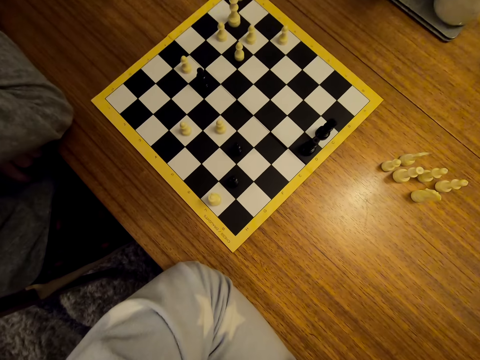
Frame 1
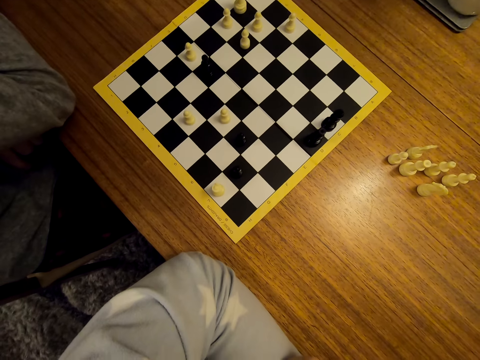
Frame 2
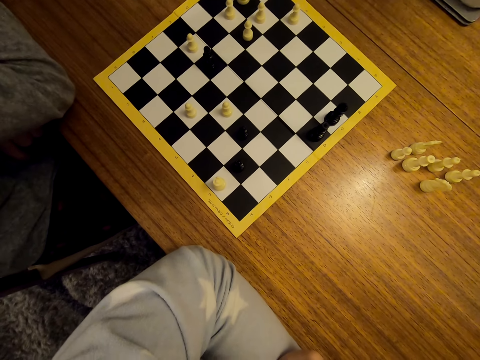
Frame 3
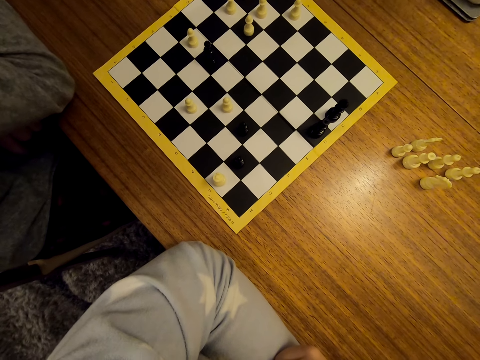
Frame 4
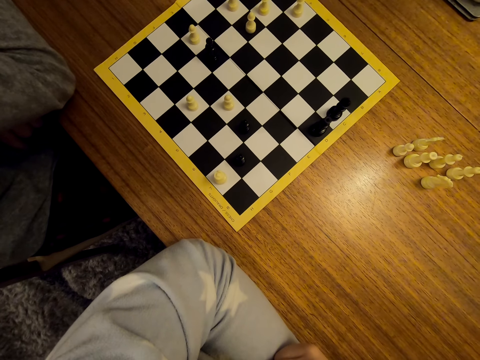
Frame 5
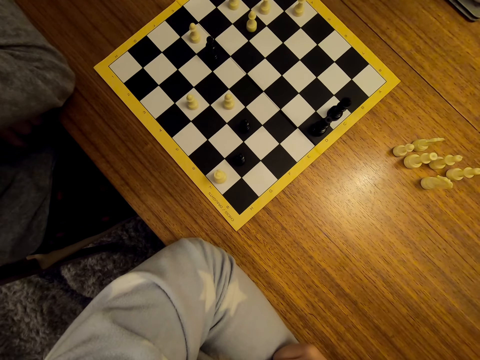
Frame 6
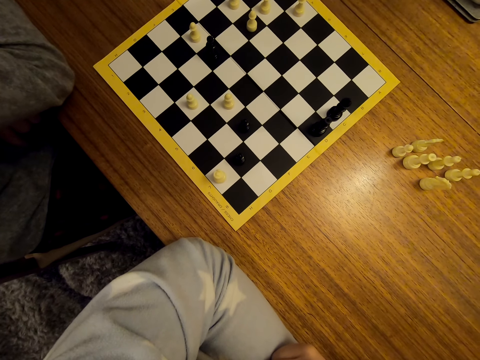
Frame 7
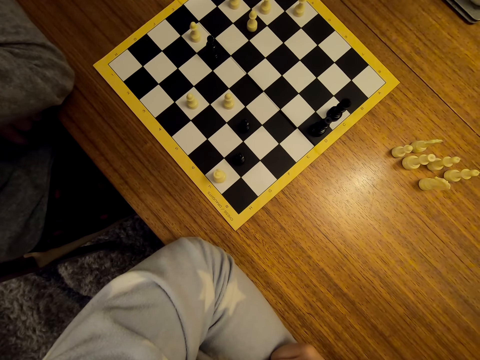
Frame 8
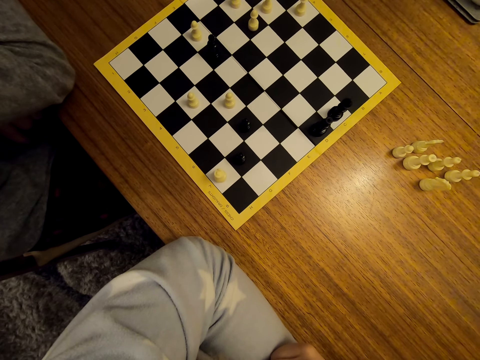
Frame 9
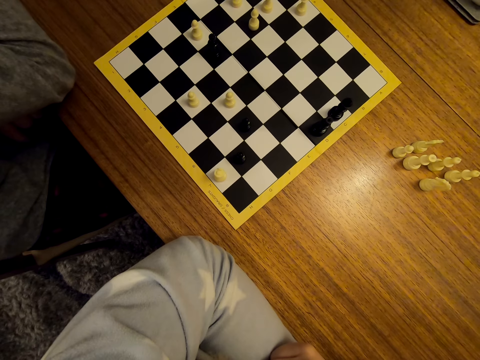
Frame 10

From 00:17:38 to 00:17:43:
The camera wearer stares at the chess.

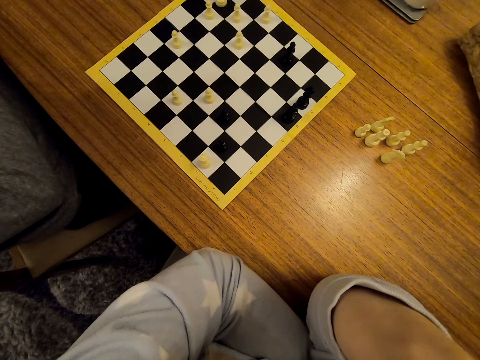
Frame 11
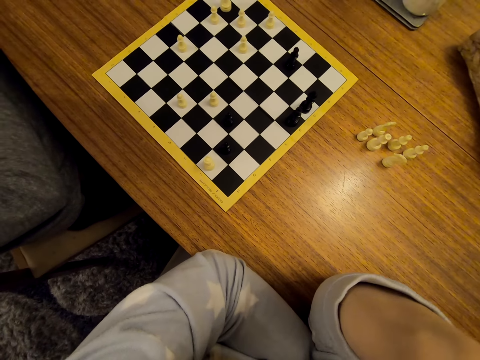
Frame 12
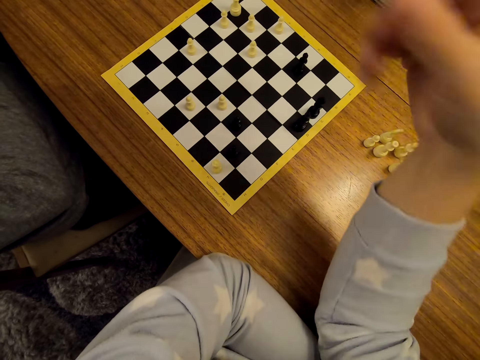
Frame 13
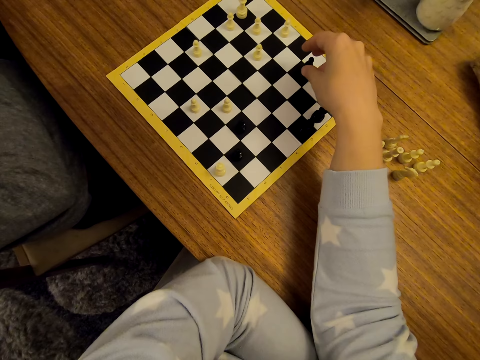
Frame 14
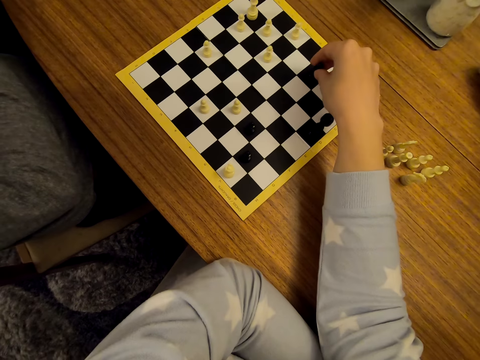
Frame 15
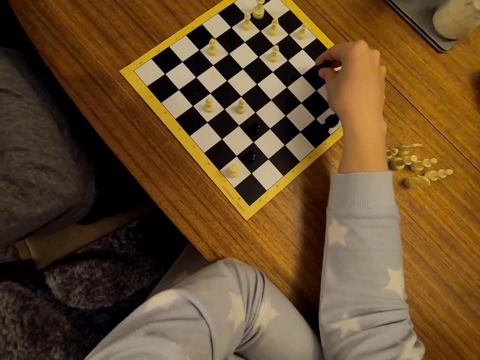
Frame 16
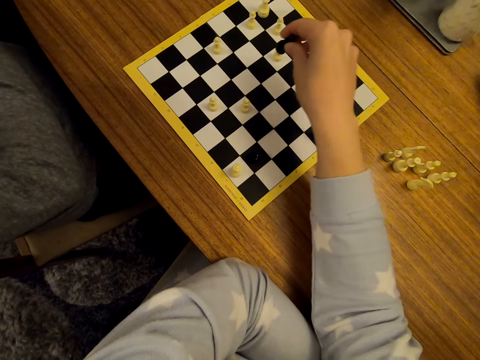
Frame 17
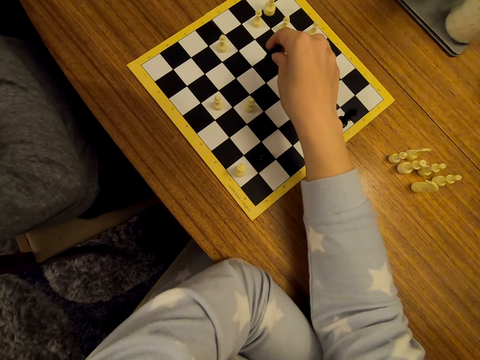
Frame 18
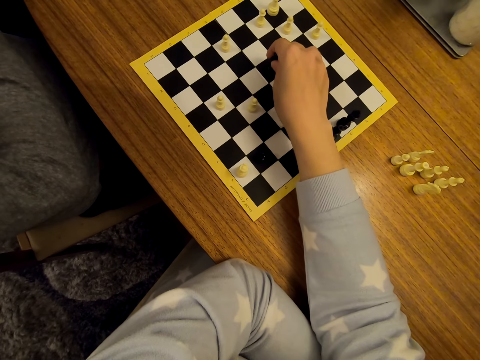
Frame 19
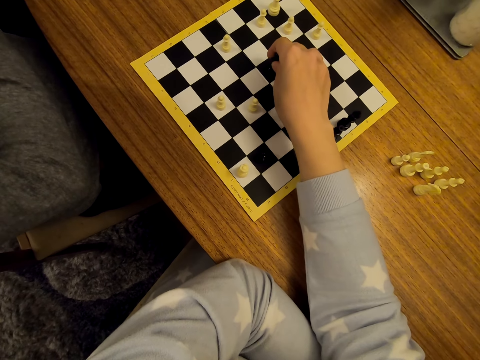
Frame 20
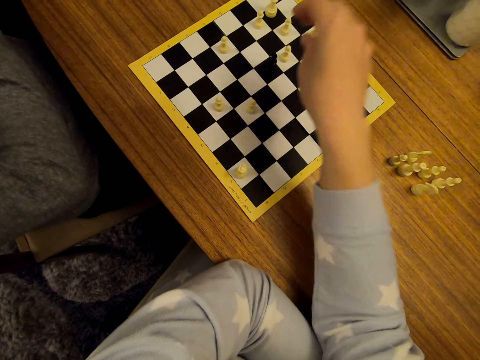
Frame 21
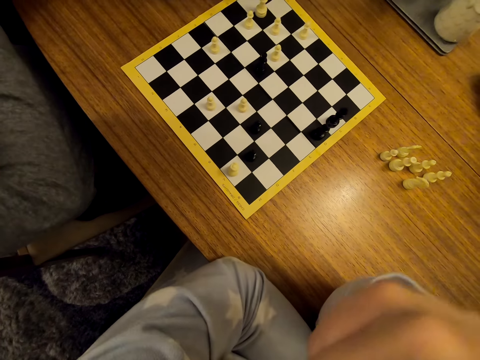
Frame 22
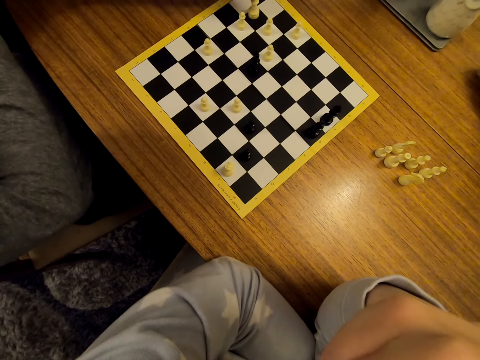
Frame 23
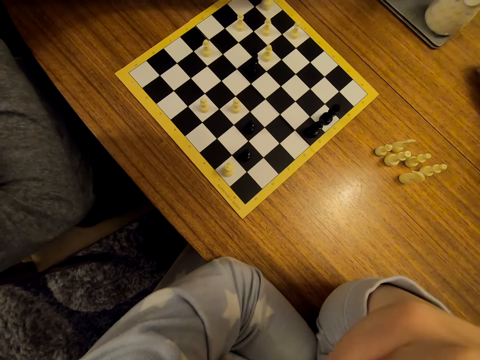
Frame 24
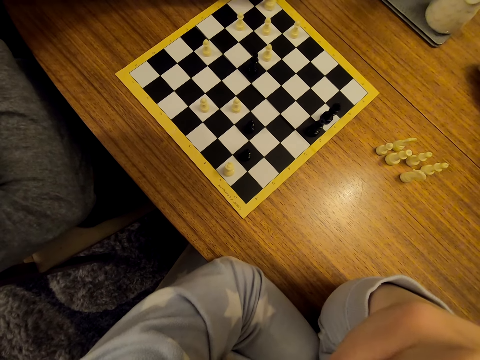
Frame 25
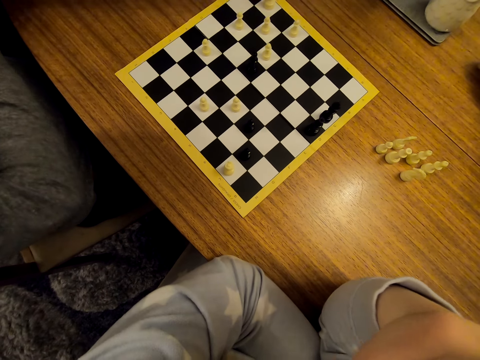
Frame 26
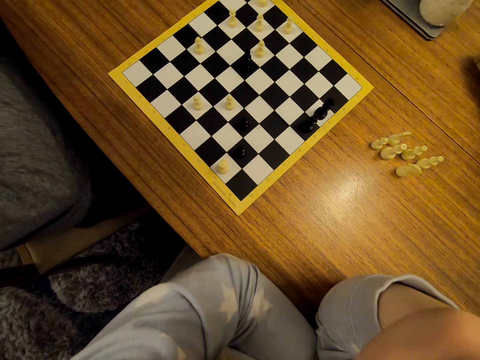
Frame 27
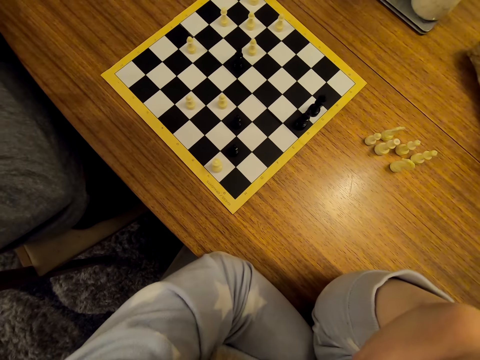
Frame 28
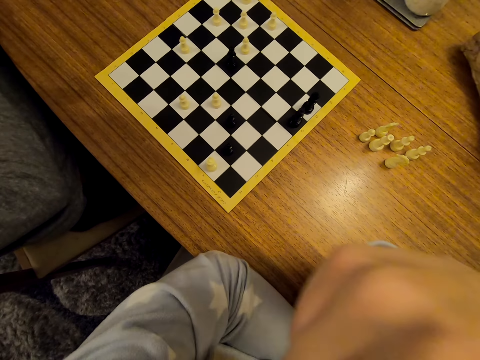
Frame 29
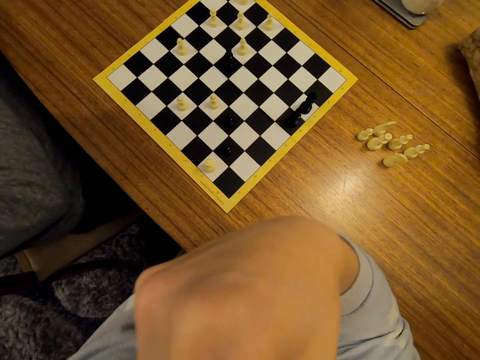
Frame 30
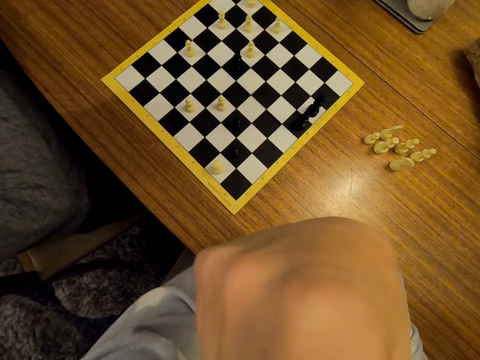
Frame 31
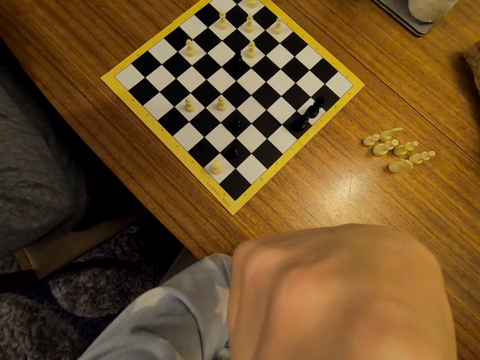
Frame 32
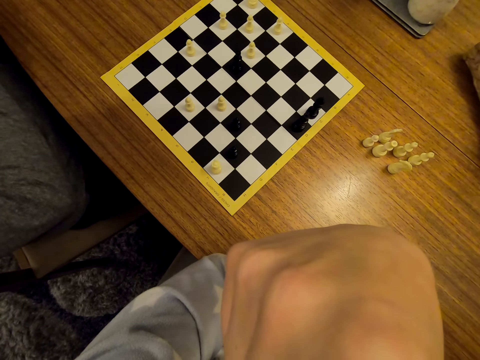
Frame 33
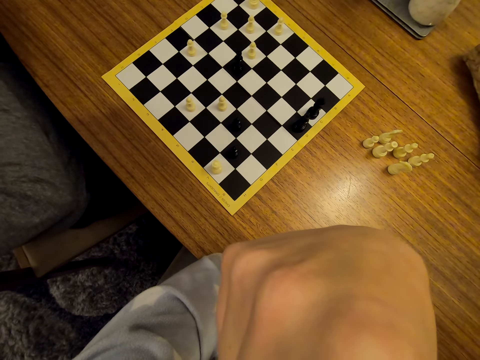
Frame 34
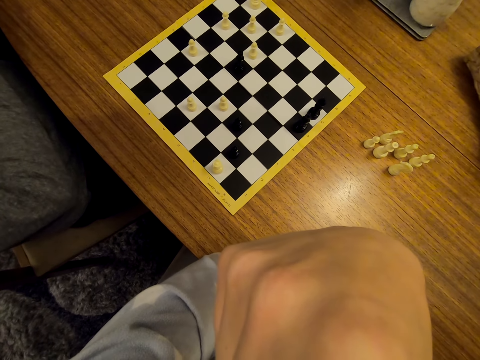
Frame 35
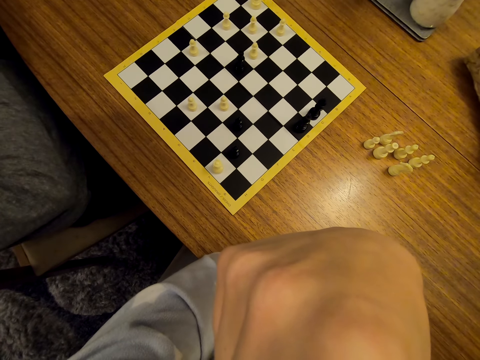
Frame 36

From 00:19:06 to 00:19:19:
The camera wearer shifts a chess piece on the chess board. A man shifts a chess piece on the chess board. The camera wearer stares at the chess on the table. The man stares at the chess on the table.

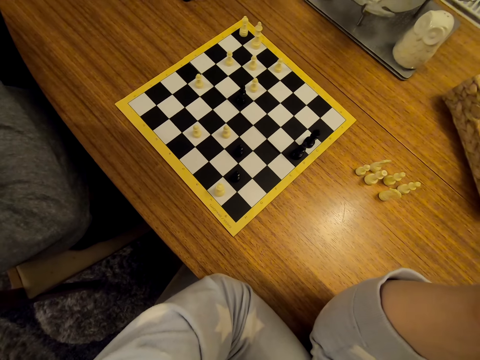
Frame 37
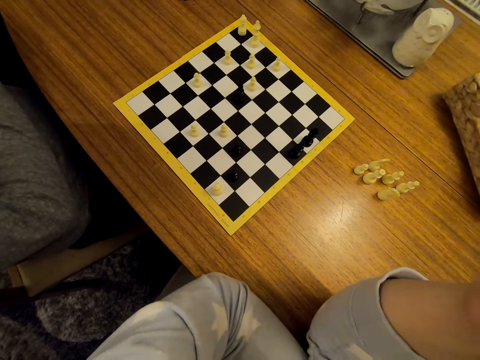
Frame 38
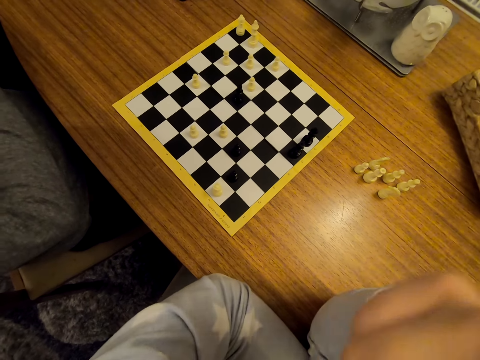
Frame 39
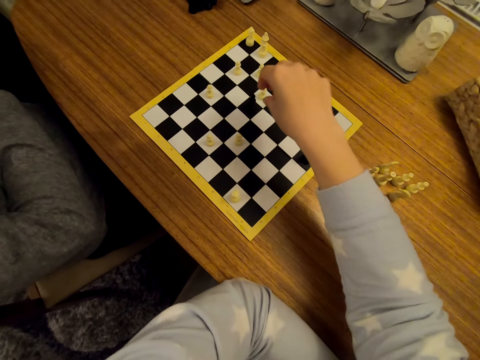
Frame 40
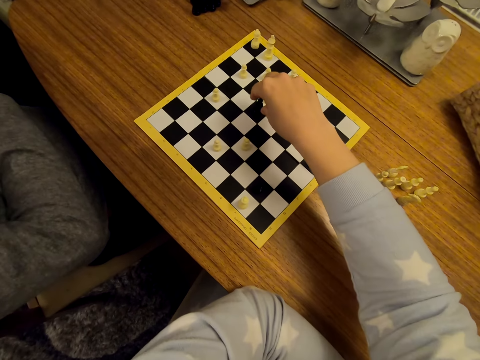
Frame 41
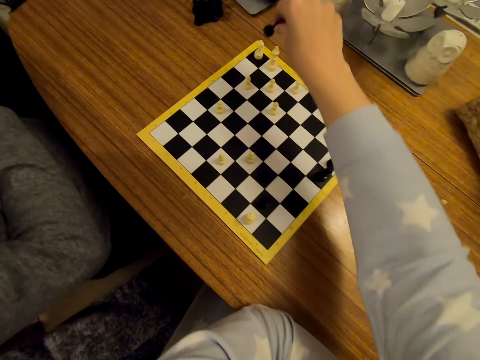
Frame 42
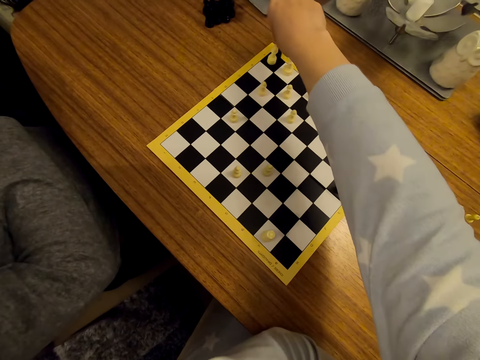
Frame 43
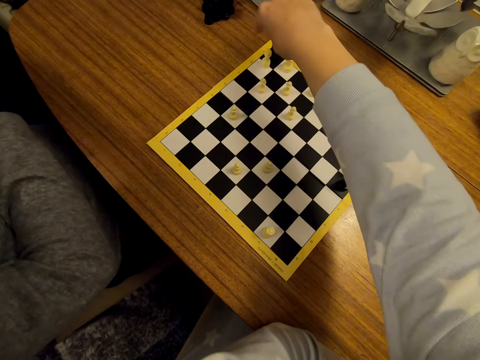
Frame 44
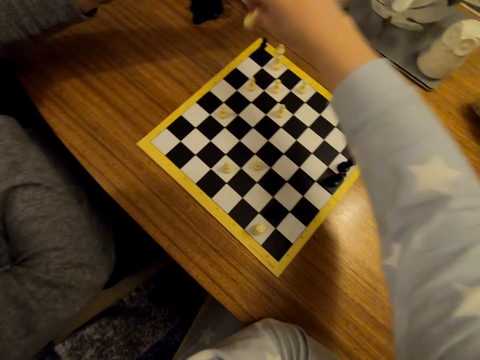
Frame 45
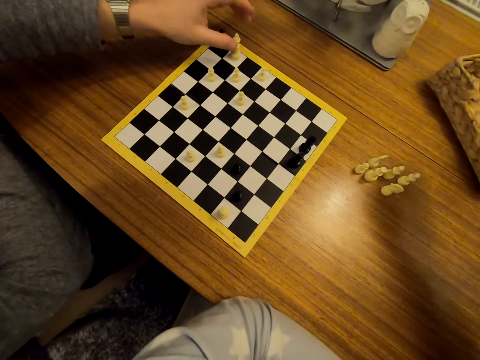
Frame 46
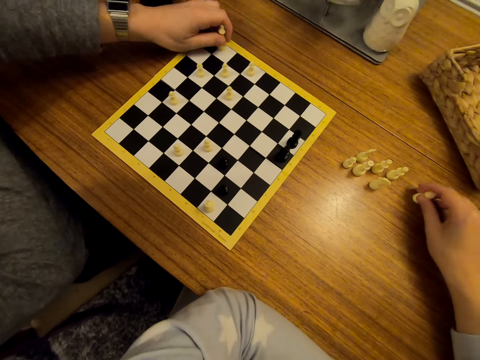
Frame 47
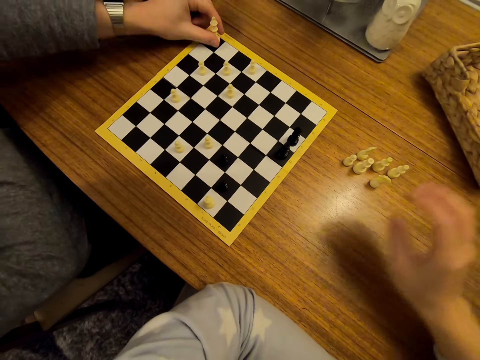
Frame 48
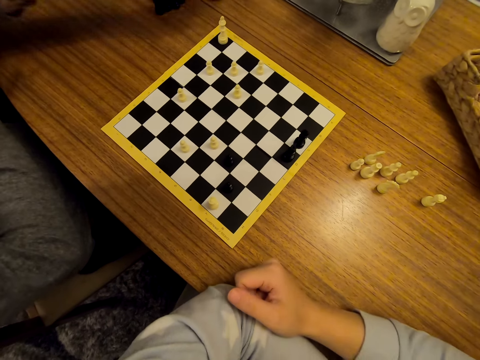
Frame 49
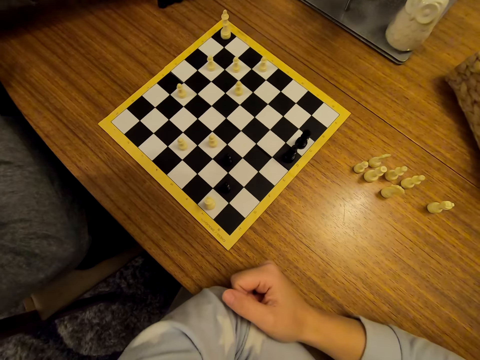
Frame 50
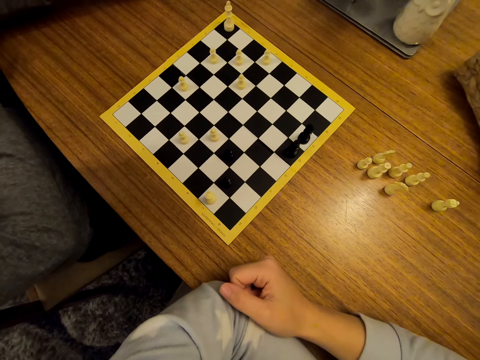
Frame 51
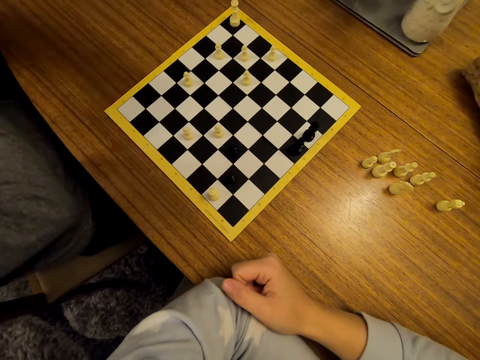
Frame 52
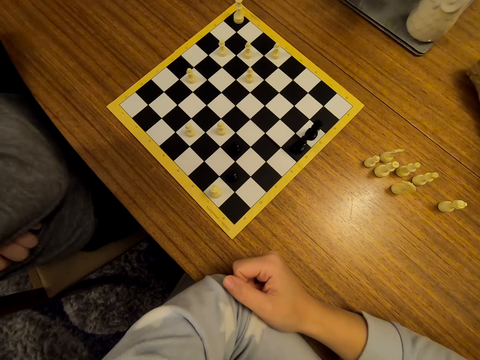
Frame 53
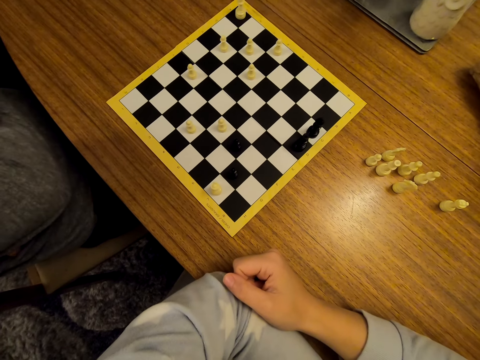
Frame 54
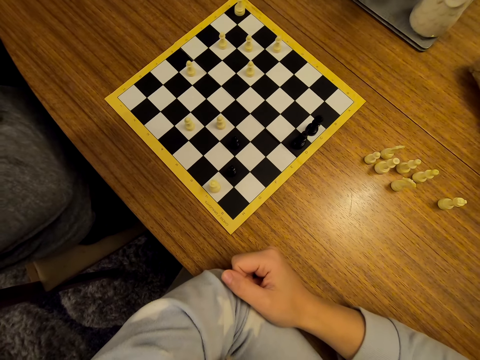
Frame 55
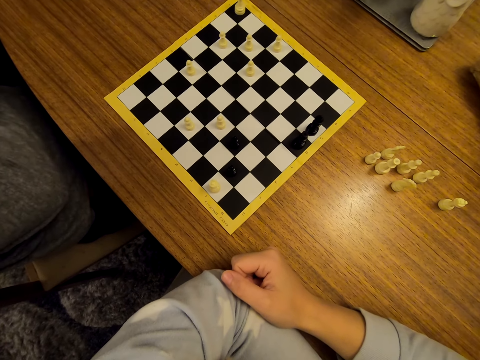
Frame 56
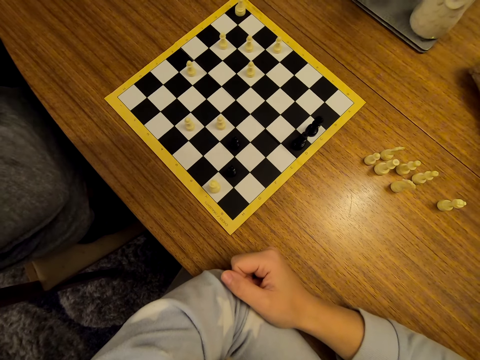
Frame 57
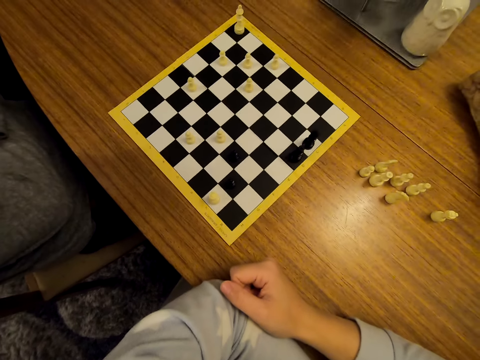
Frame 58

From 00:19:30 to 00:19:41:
The camera wearer shifts a chess piece on the chess board. They pick another piece from the board. A man shifts a chess piece on the chess board. The camera wearer drops the chess piece on the table. They stare at the chess on the table. The man stares at the chess on the table. The man converses with the camera wearer.
